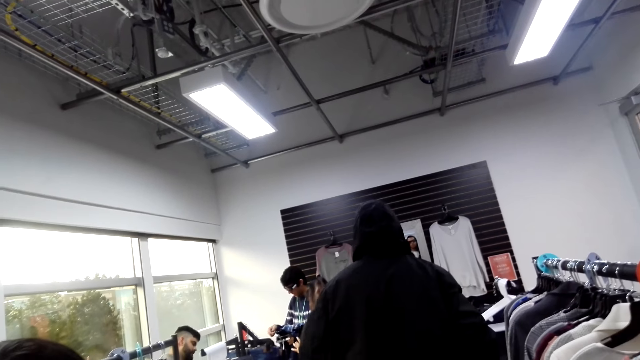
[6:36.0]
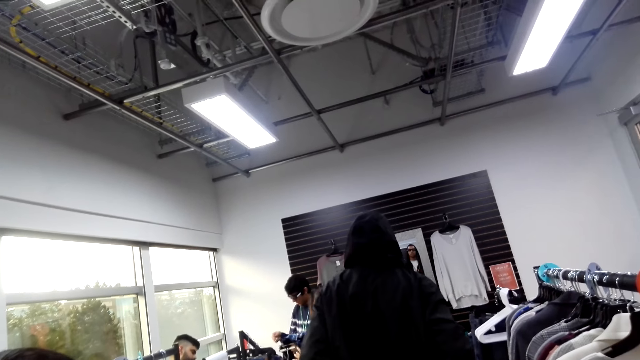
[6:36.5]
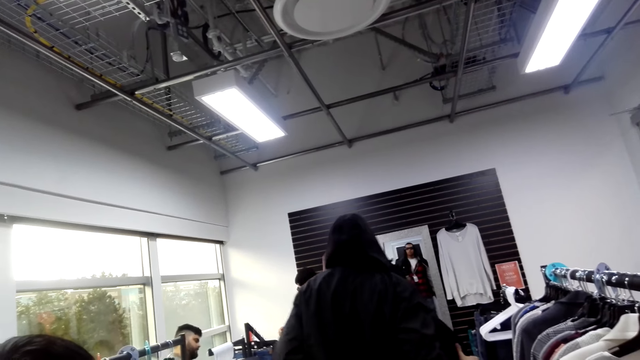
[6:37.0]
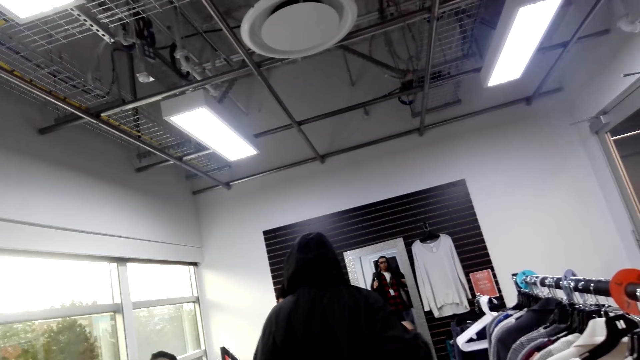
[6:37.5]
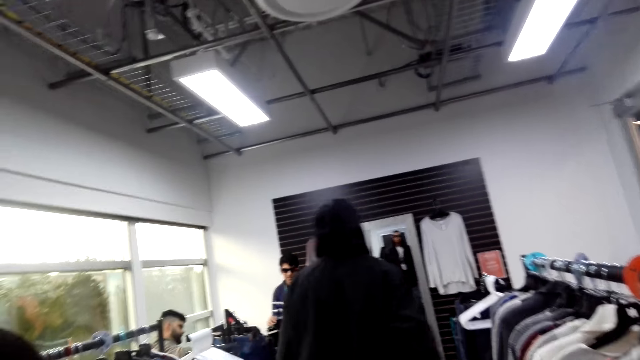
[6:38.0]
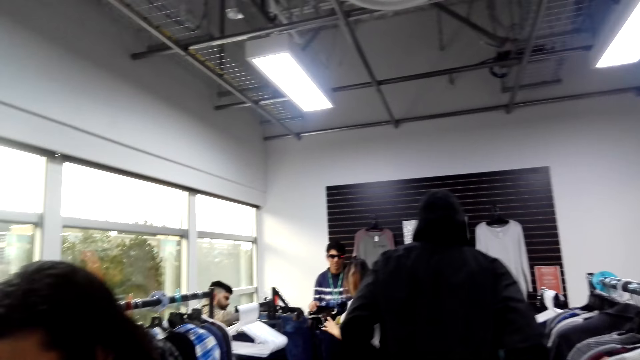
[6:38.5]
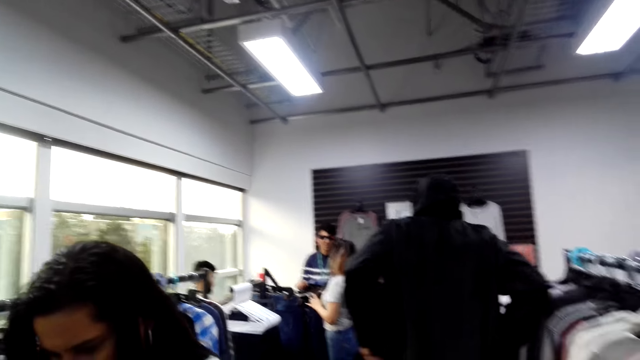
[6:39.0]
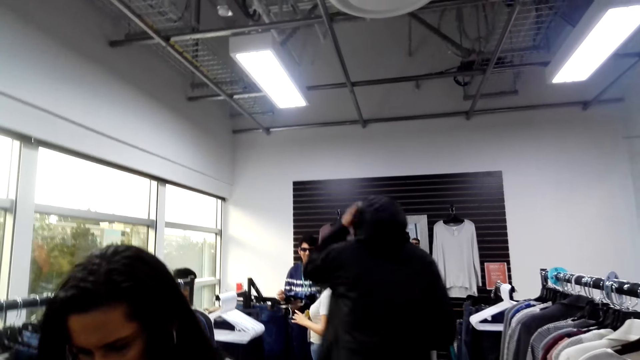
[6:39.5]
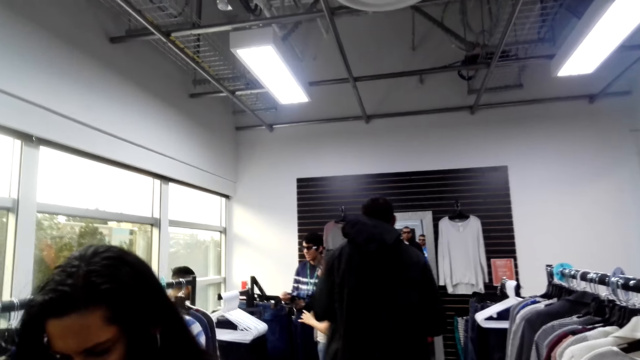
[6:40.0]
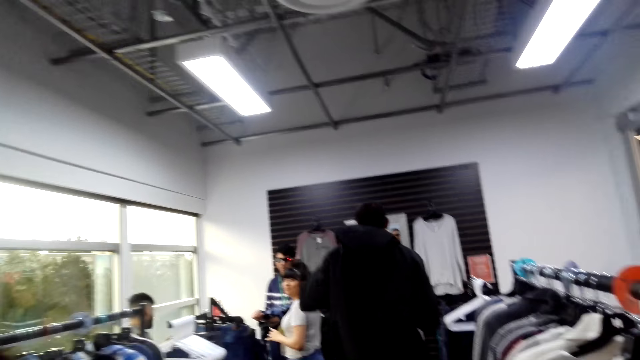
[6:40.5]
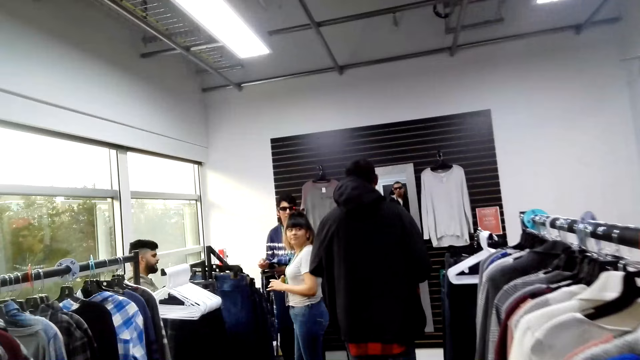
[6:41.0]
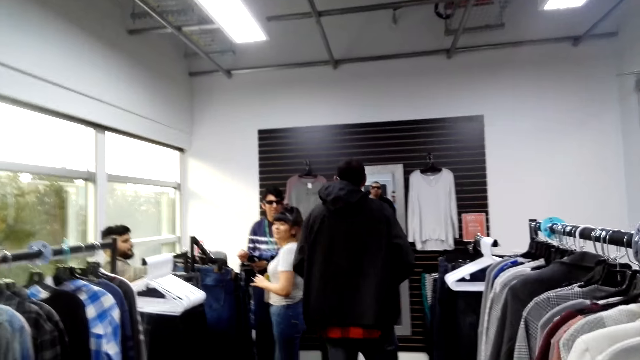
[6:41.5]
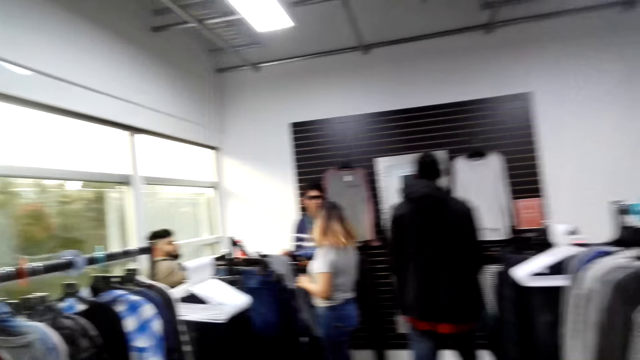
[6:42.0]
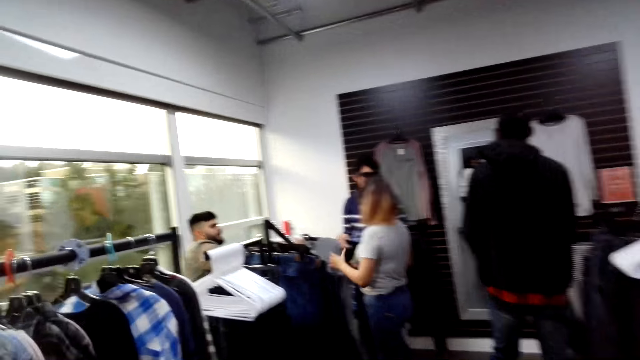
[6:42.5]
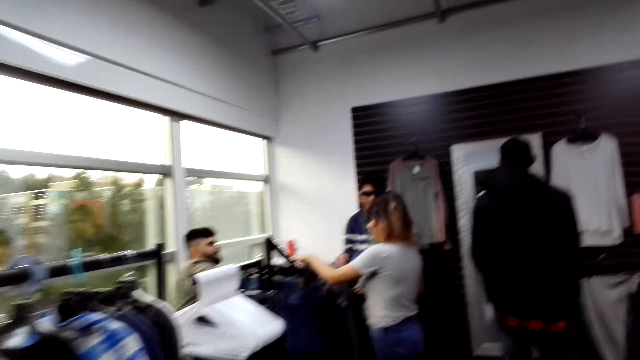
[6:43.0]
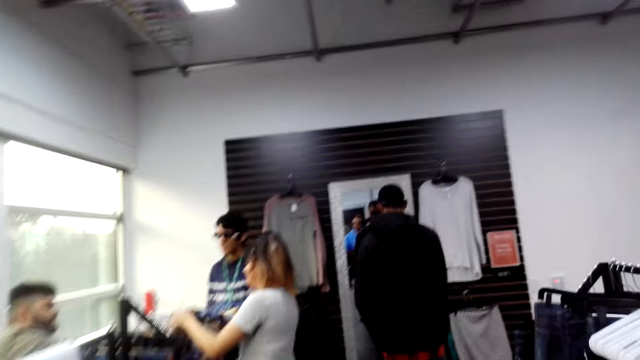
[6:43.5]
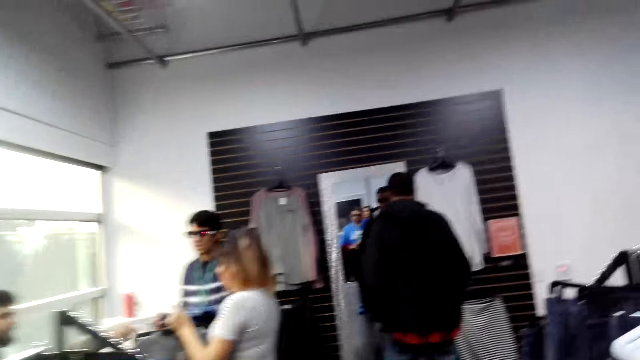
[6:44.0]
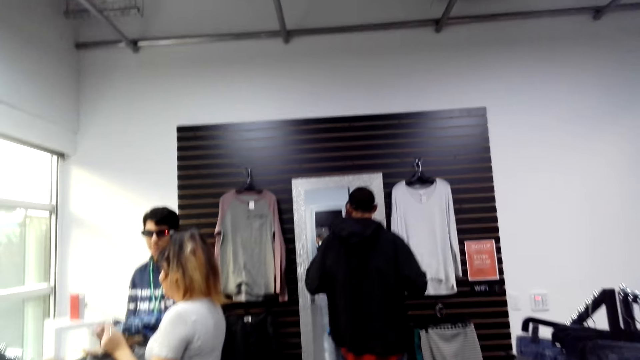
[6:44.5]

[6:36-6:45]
A person walks around. The camera wearer talks with a man. They look around. The person removes a cap and moves around. The camera wearer walks in the boutique.

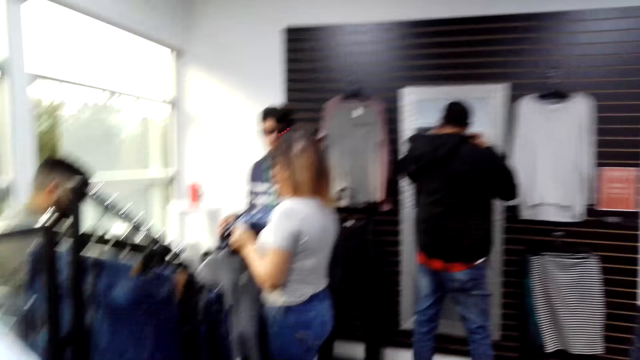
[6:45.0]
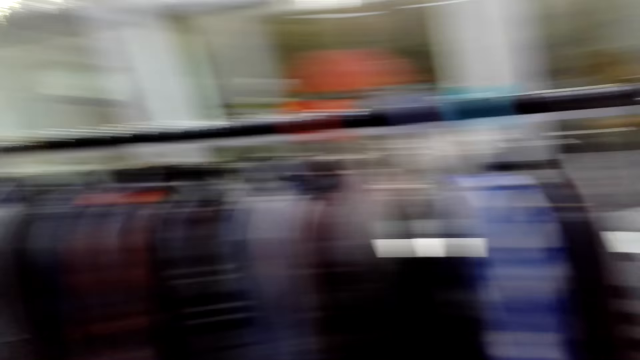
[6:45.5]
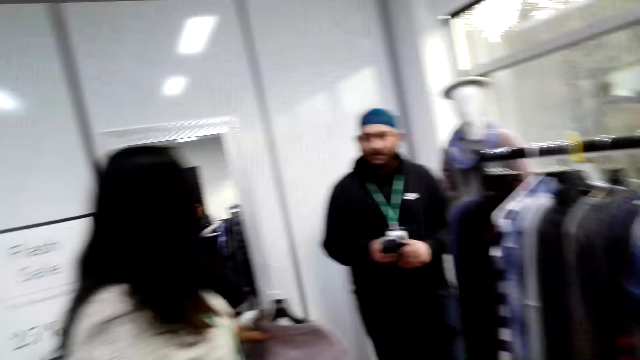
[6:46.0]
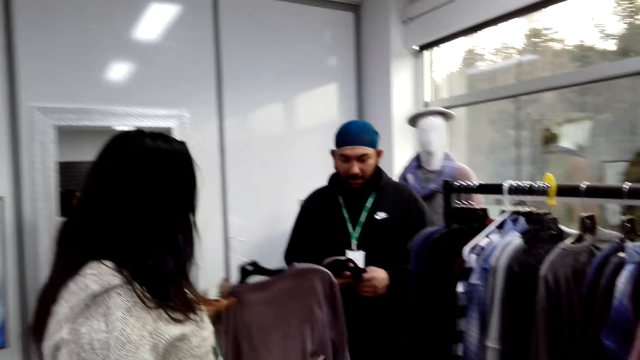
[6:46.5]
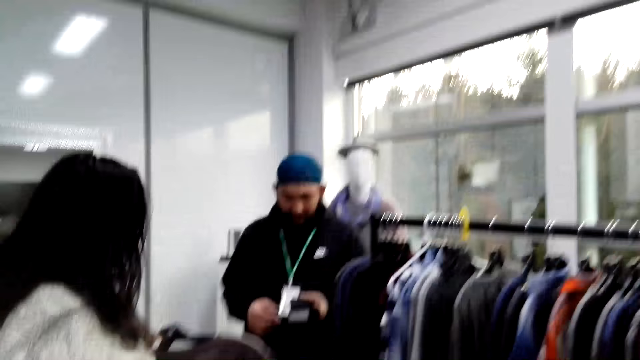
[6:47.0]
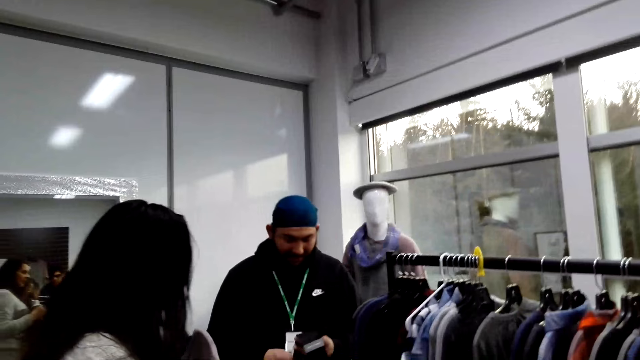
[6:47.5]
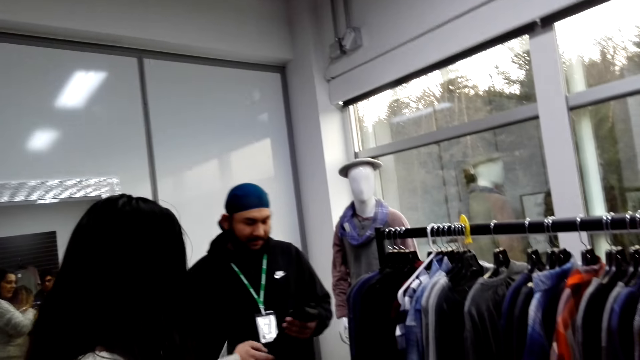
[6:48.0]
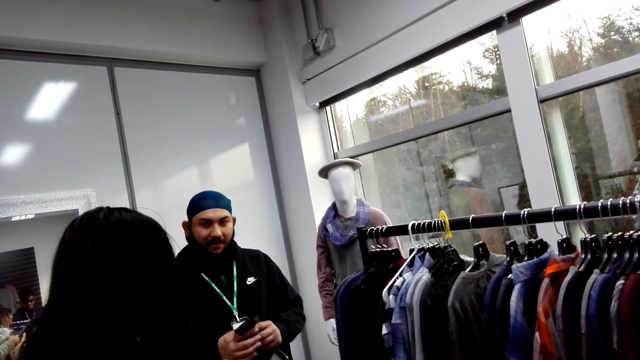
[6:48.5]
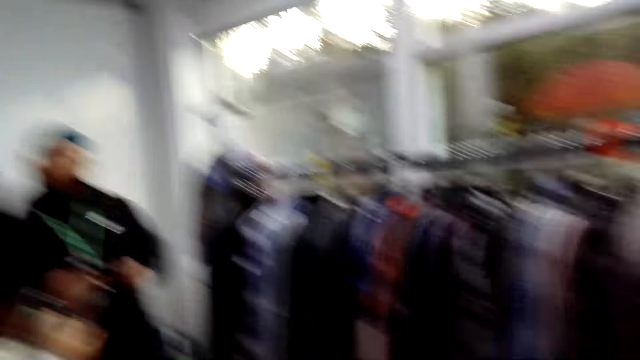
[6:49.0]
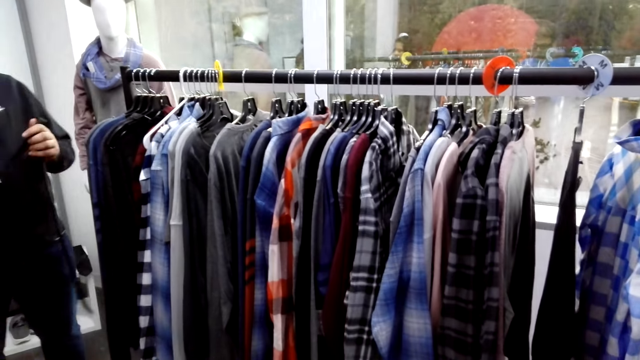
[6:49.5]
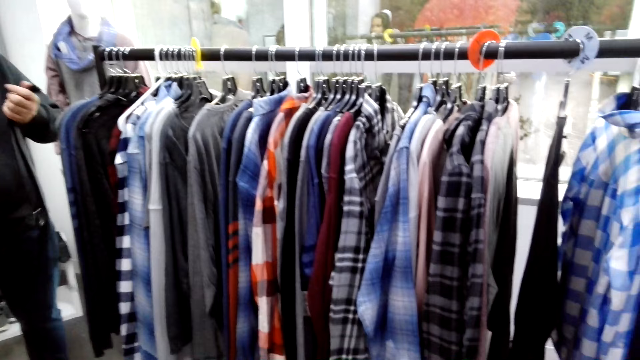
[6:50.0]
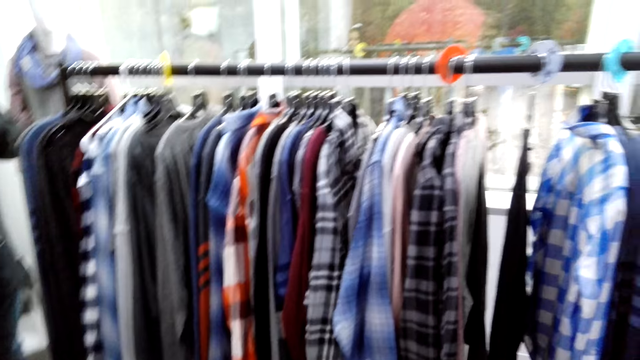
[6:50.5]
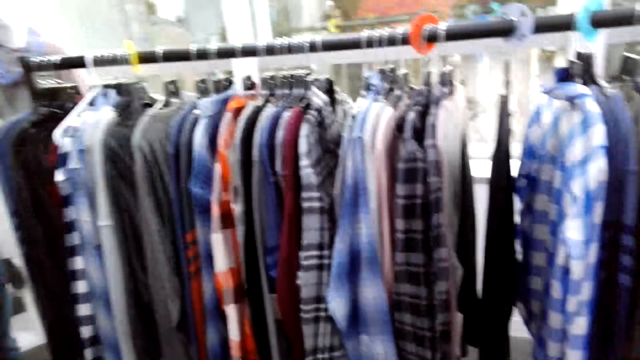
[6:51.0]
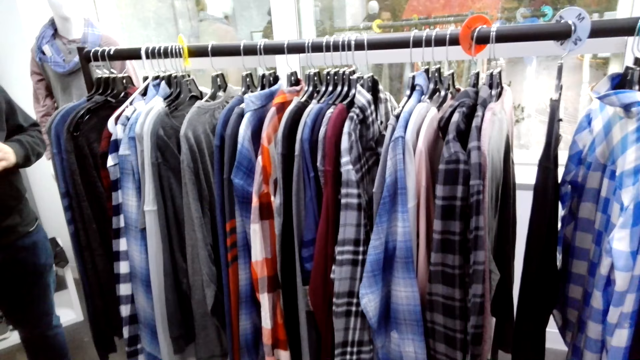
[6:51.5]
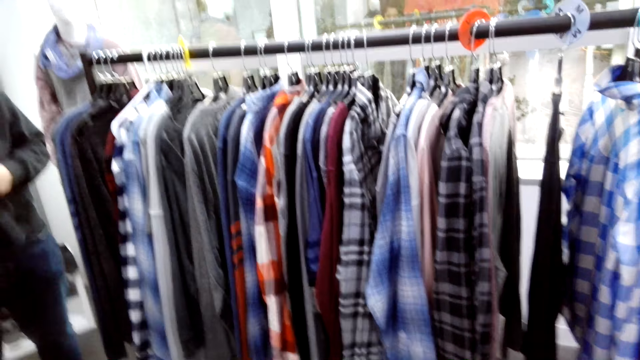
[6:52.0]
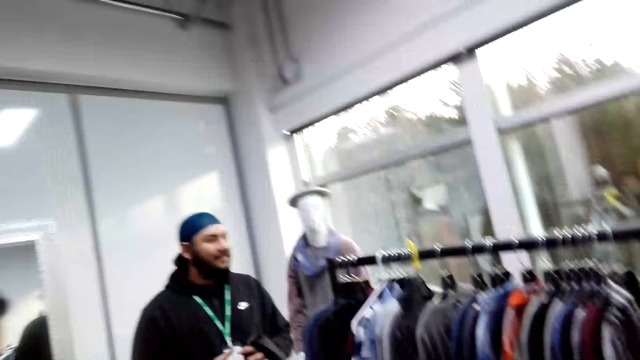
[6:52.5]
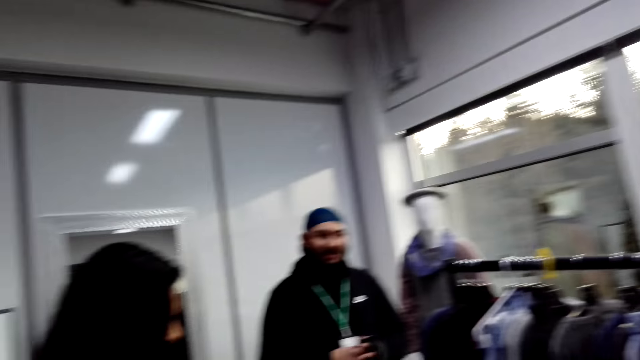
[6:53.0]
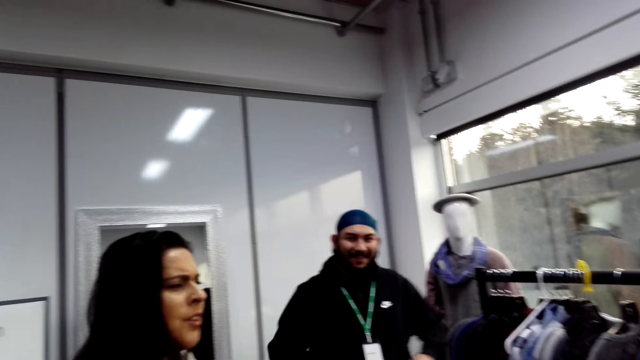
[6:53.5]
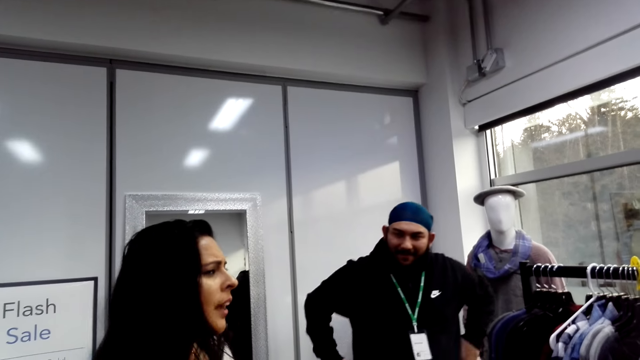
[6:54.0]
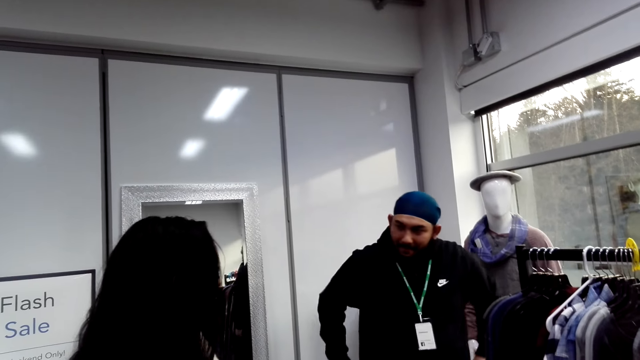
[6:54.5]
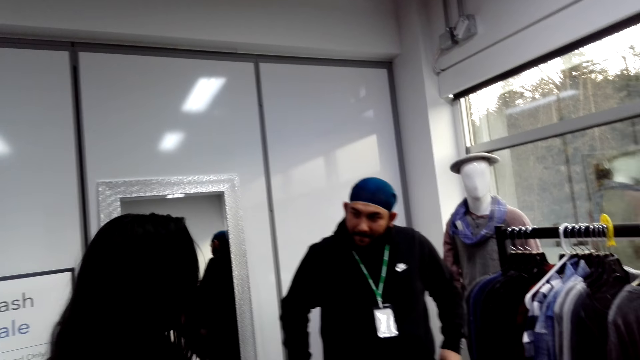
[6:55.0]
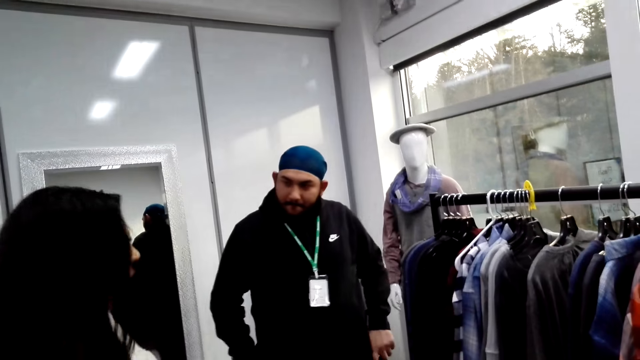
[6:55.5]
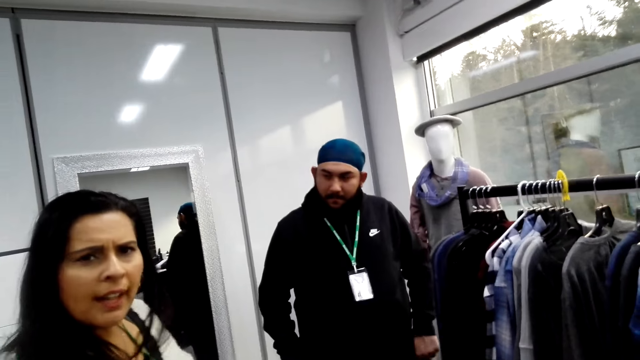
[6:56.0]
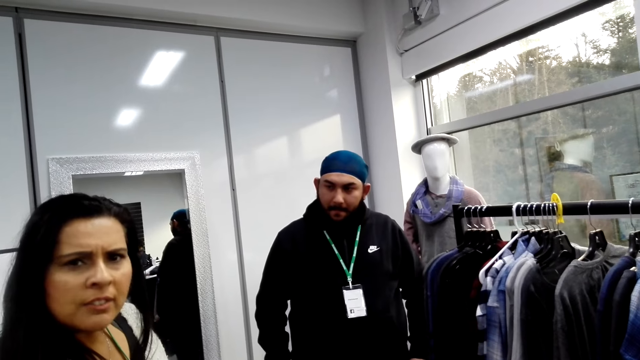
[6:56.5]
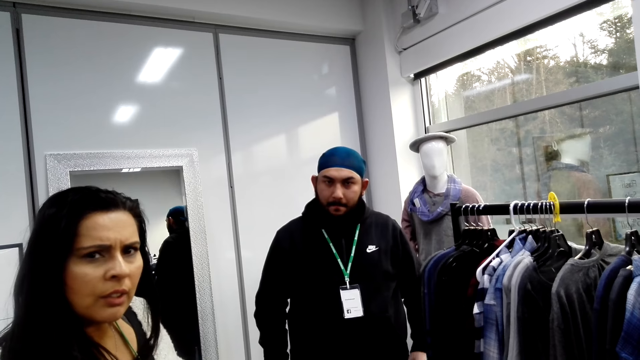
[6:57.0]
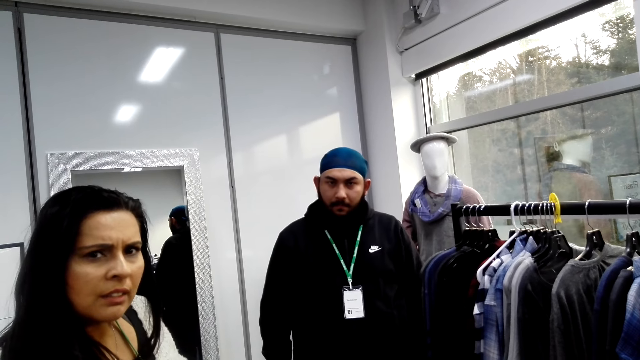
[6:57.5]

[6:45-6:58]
A person stares at a mirror. The camera wearer looks around. Another person walks around. A lady talks with a man. The second person holds a tie with the right hand. The camera wearer looks around. The second person holds the tie with the left hand. The camera wearer looks around. They talk with the lady and the man. A third person interacts, stares at the mirror, and interacts.
